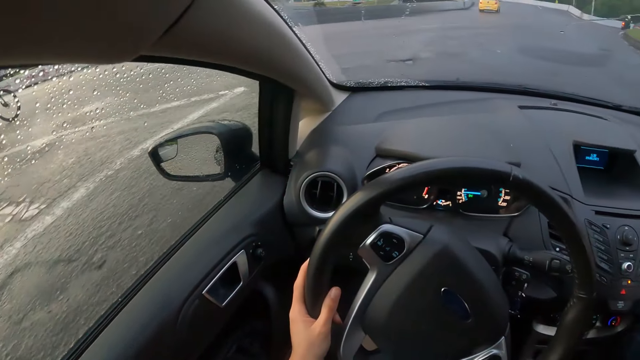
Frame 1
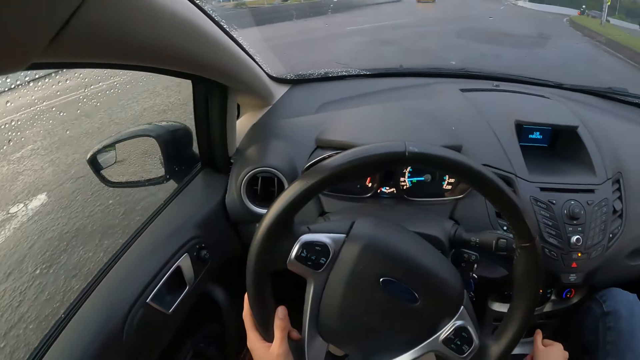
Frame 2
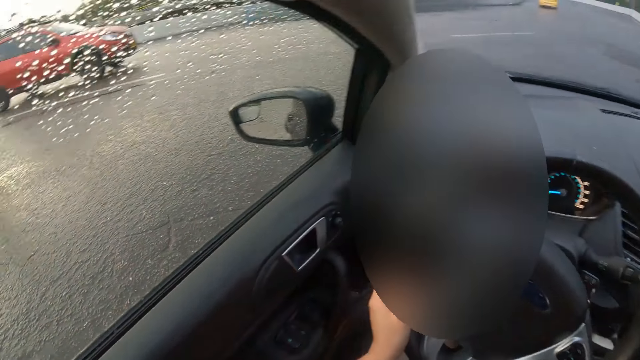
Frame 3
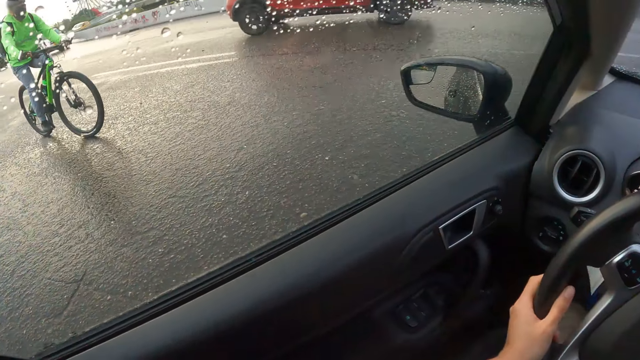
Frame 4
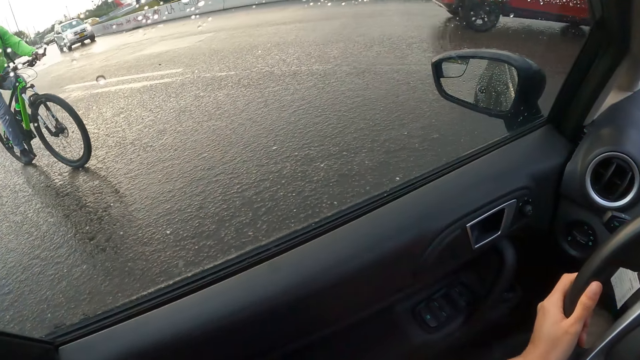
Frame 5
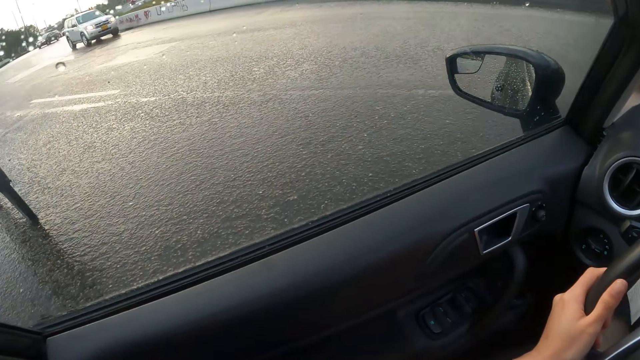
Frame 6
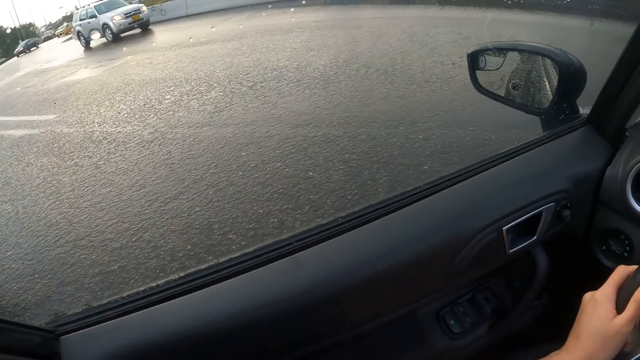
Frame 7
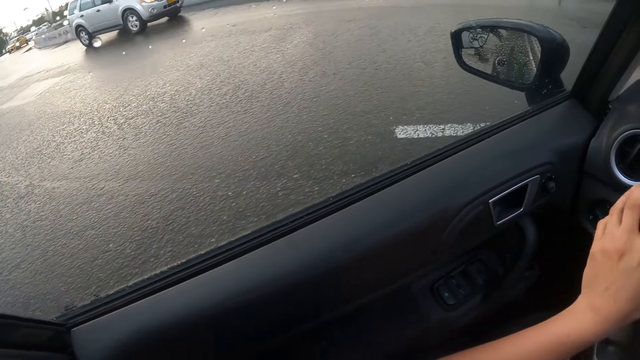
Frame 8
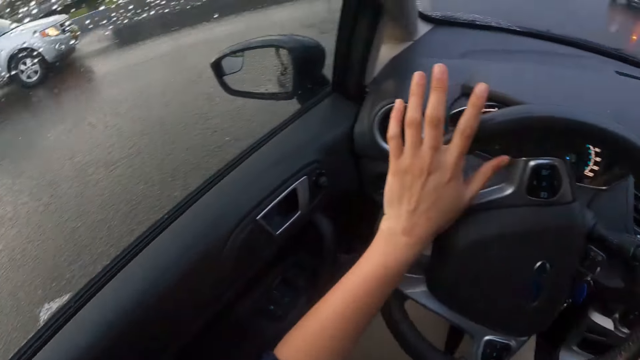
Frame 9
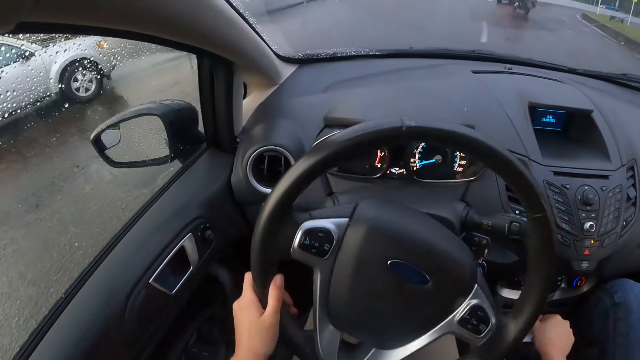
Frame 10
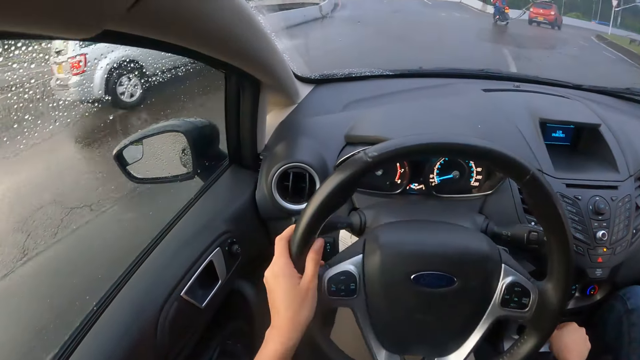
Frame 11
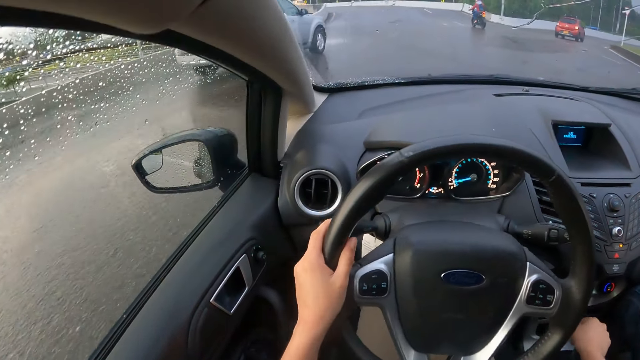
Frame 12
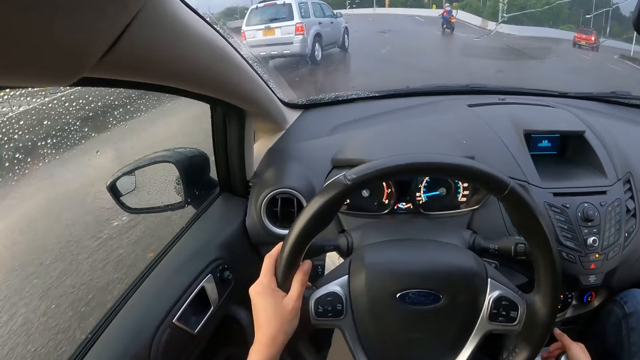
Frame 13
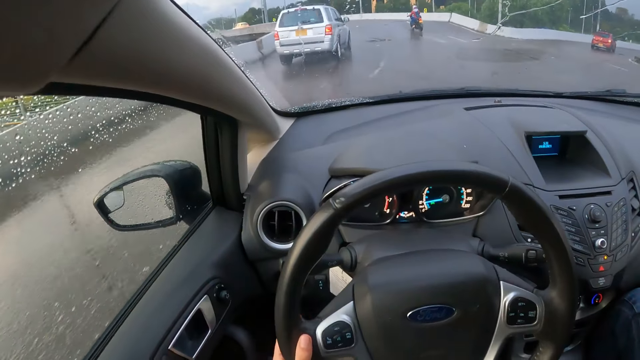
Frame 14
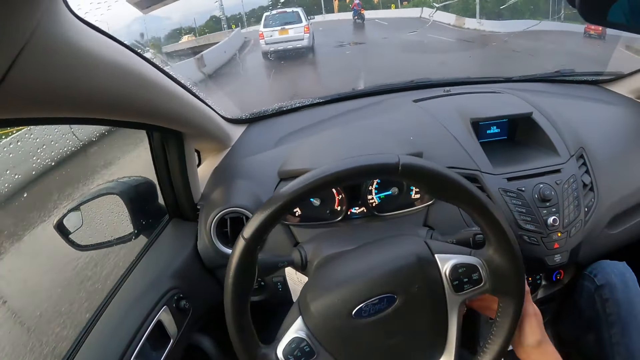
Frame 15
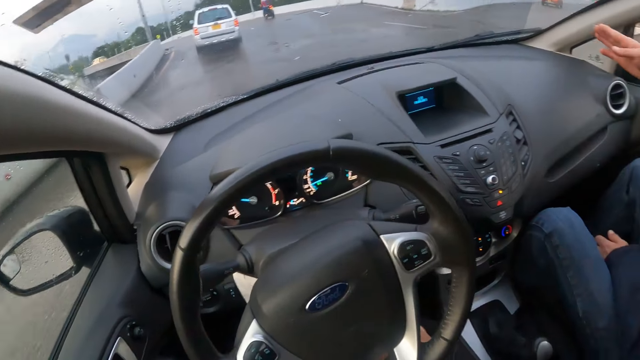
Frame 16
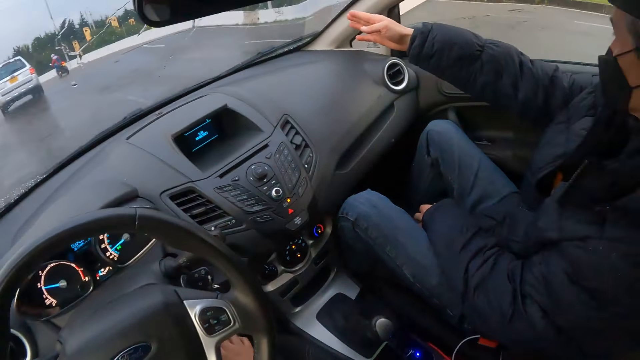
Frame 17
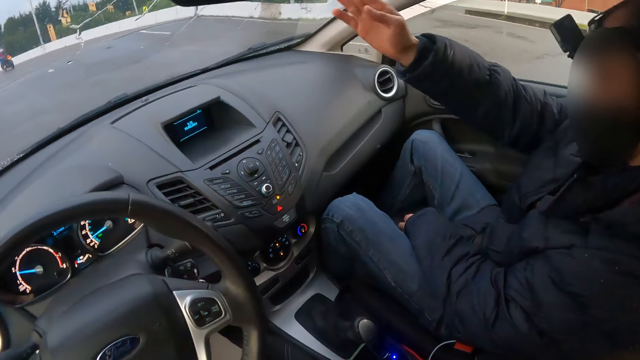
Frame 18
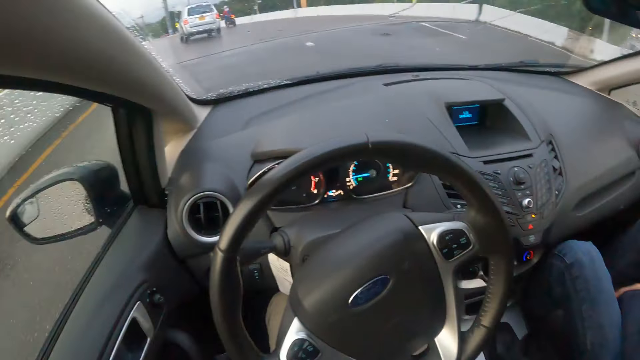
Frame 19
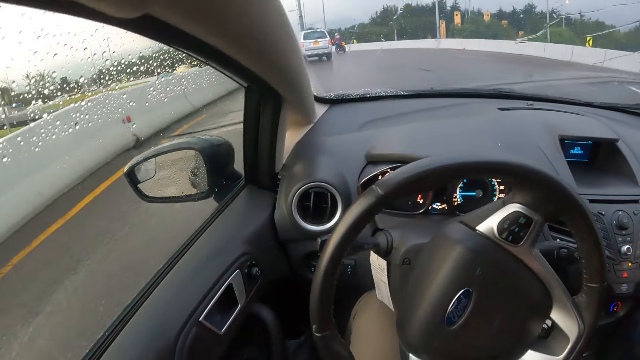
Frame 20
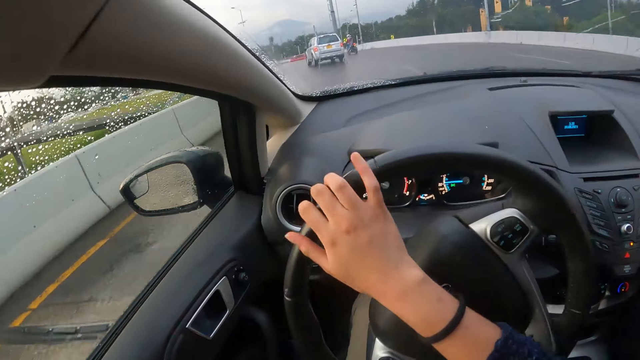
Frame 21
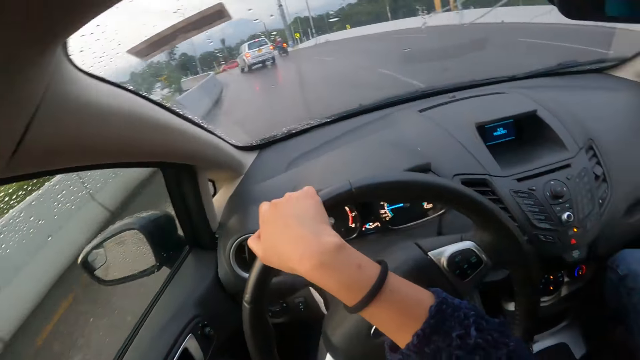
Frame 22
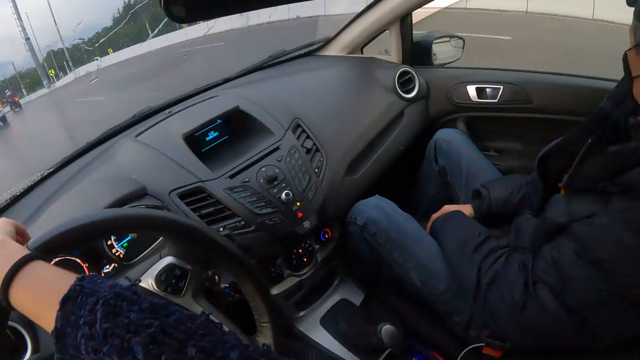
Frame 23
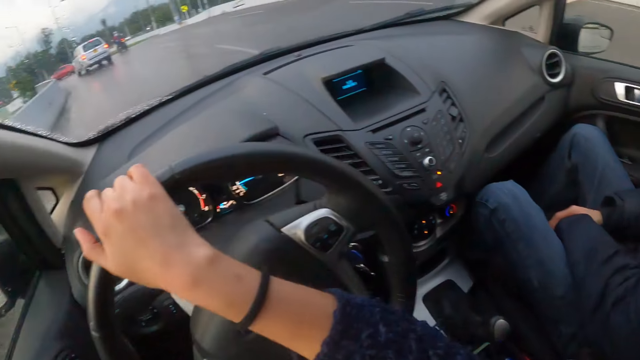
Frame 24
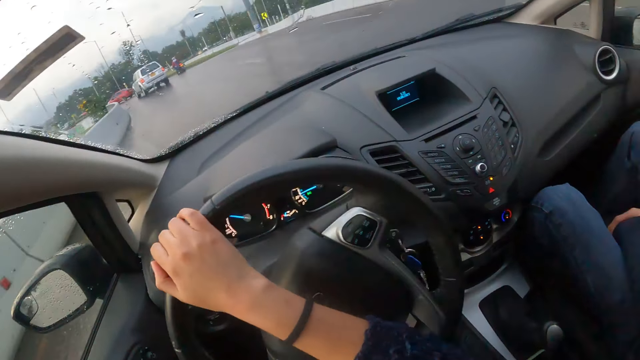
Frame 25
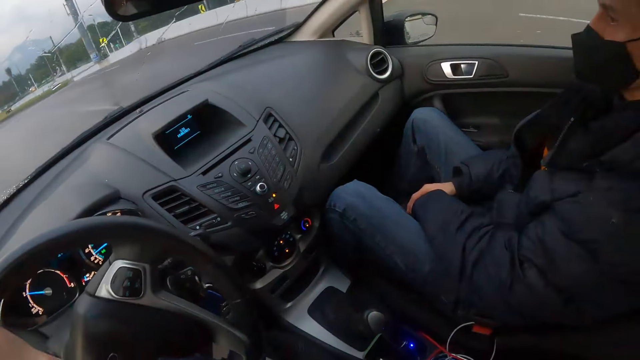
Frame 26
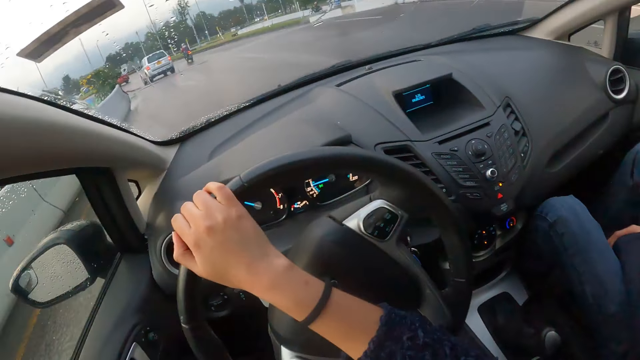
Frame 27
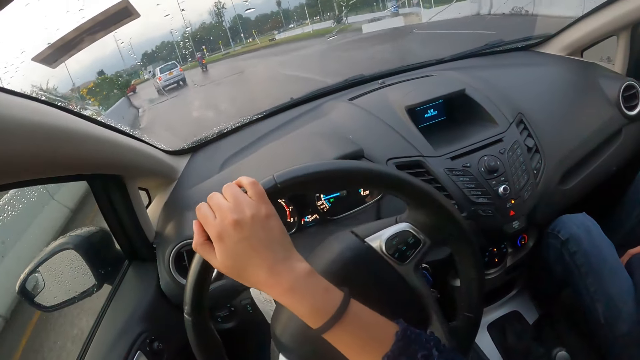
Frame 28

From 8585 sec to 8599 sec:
The camera wearer shifts the gear lever with her right hand. A red car drives by her. A silver car drives by her. The camera wearer turns the steering wheel with both hands.

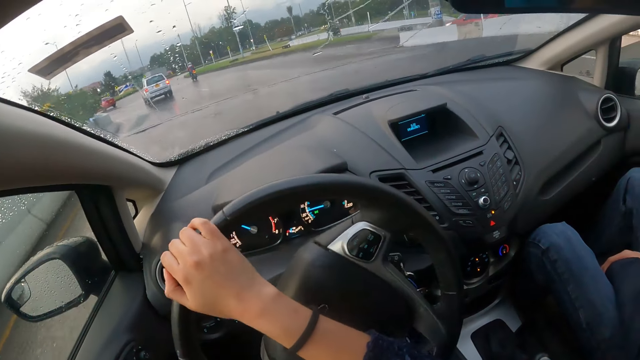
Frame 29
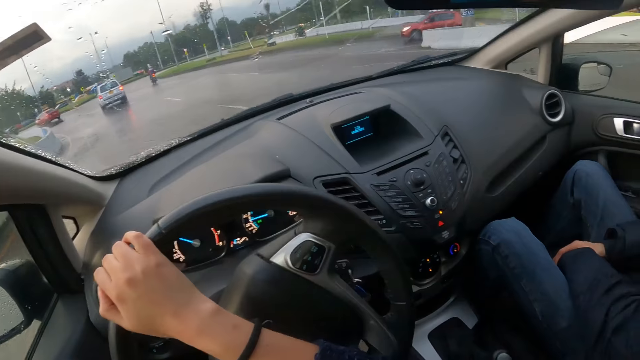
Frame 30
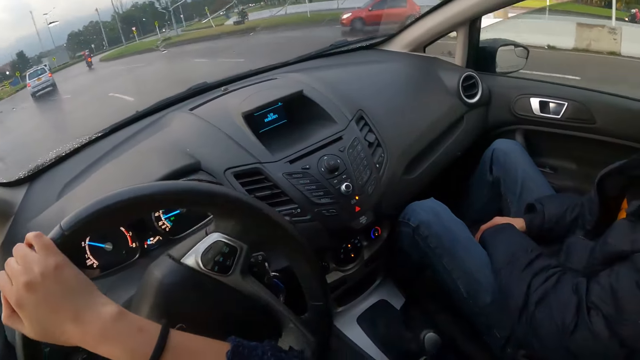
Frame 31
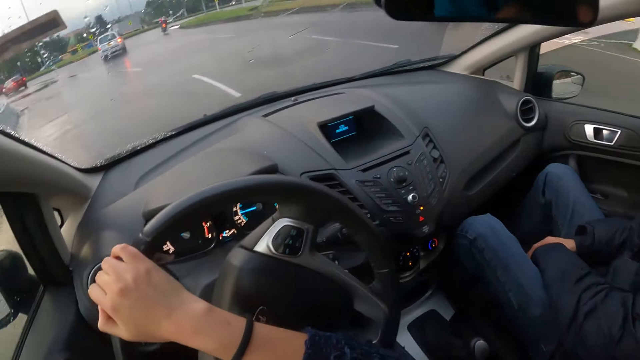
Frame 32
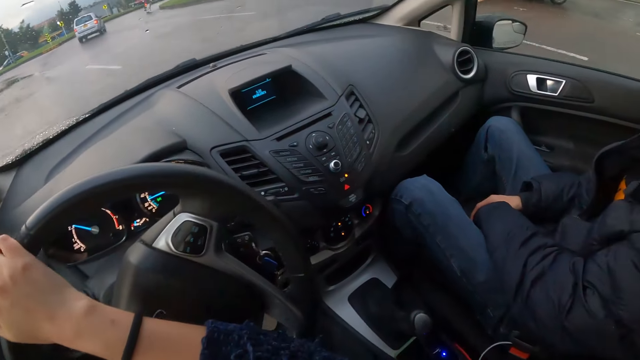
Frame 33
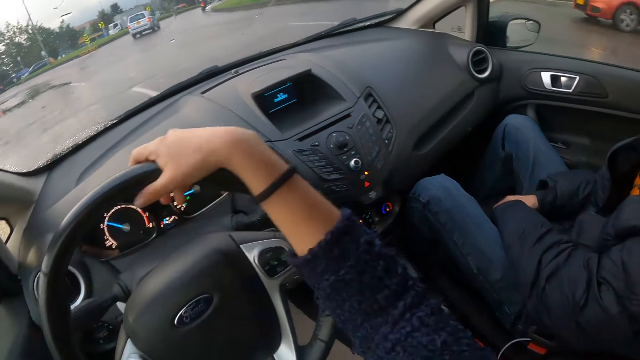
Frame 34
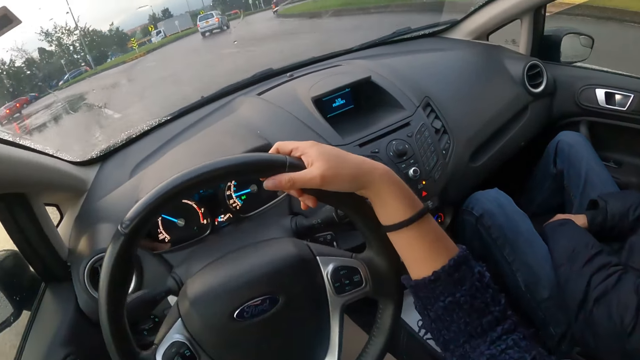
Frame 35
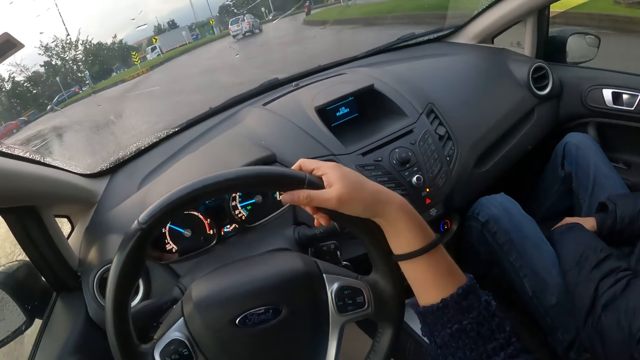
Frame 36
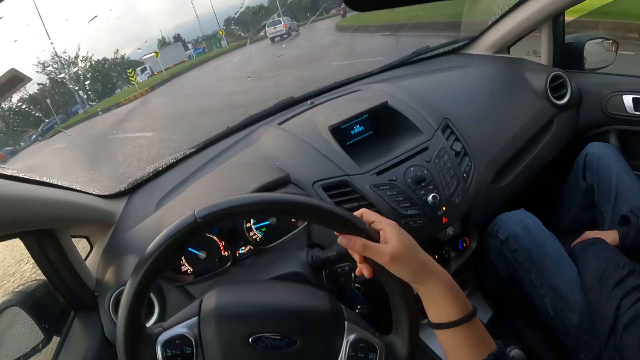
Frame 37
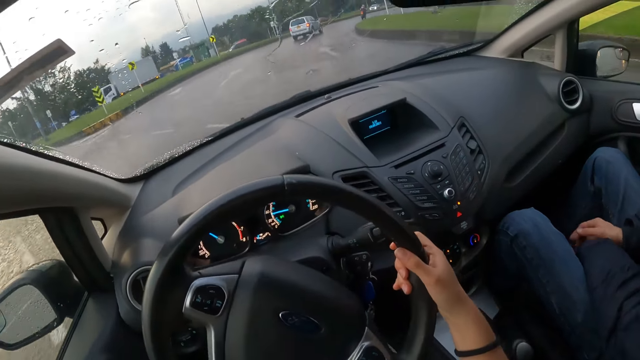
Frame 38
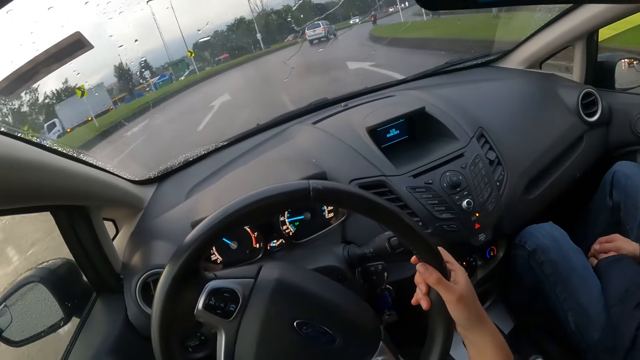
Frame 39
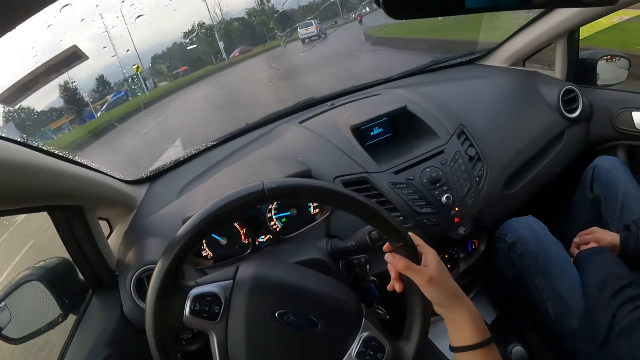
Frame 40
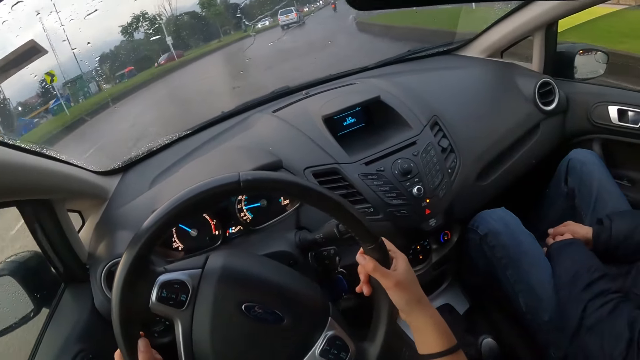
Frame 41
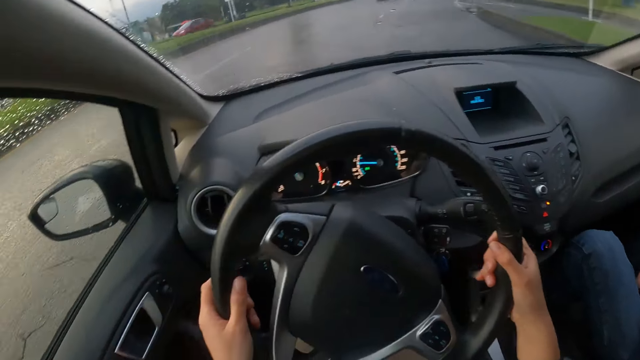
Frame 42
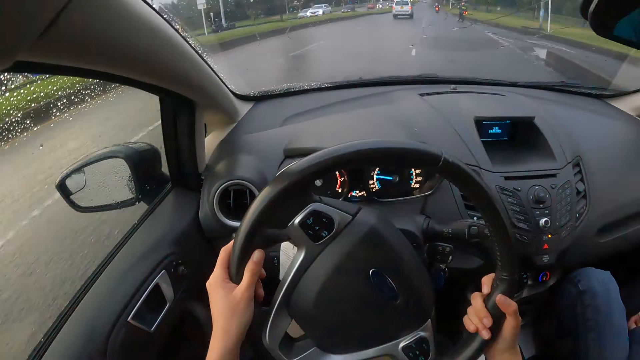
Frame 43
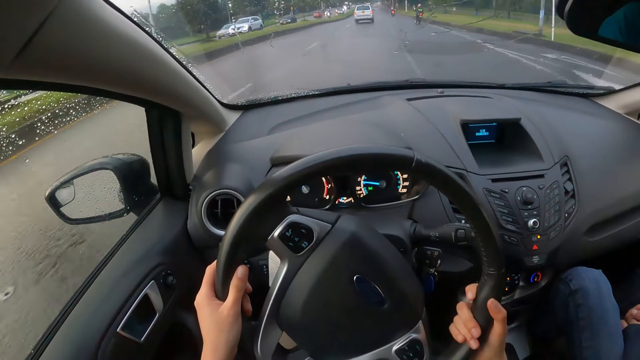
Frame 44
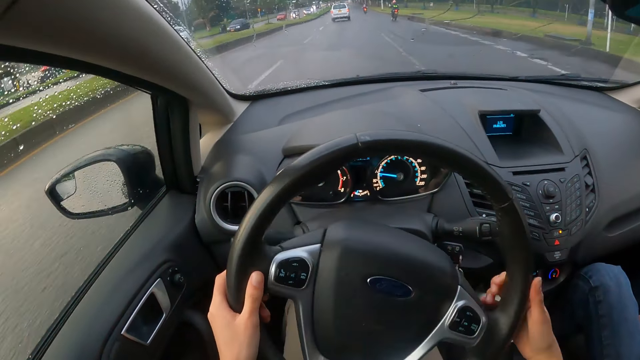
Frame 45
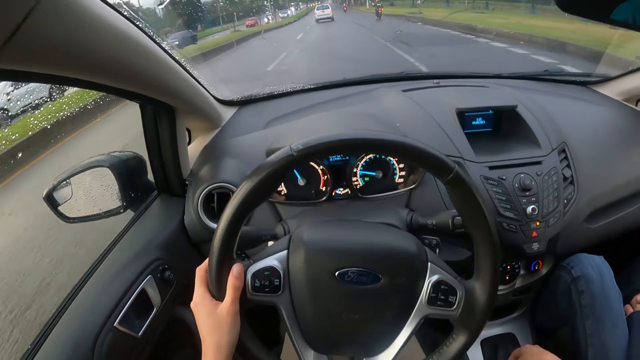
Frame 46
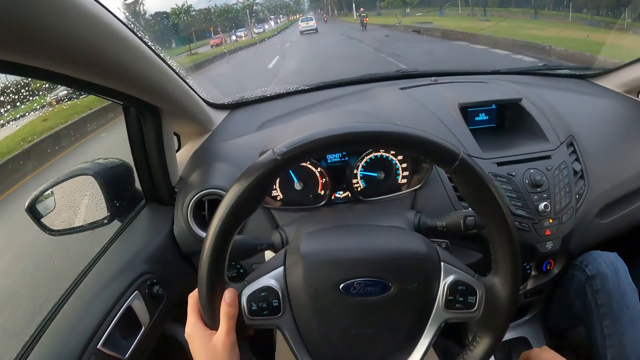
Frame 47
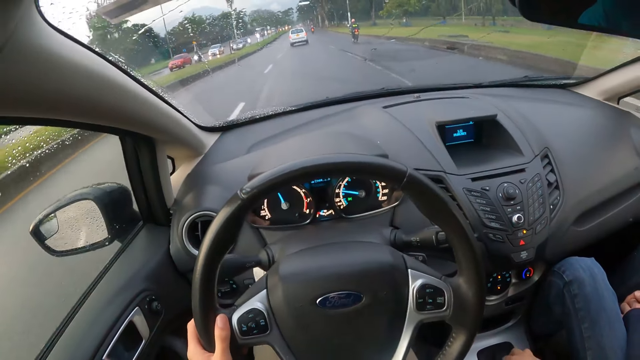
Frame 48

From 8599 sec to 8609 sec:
The camera wearer shifts the gear lever with her right hand.
